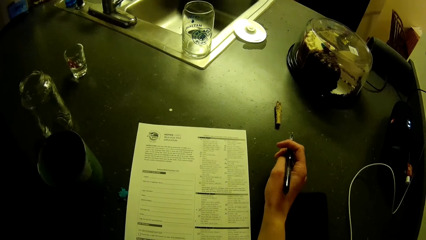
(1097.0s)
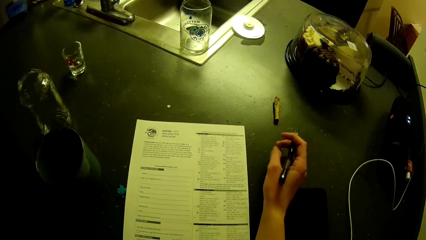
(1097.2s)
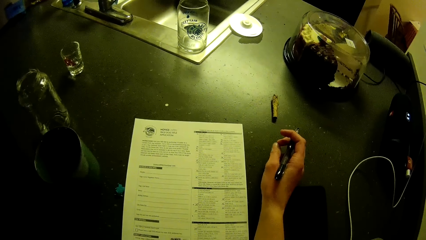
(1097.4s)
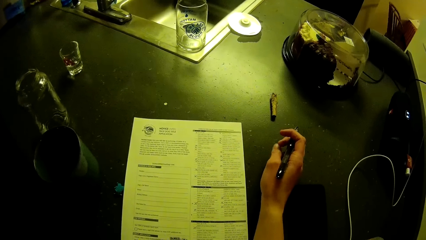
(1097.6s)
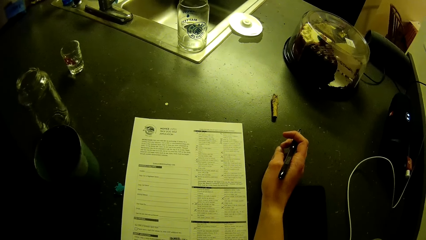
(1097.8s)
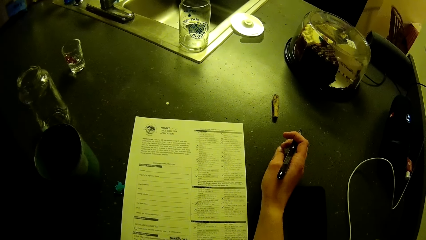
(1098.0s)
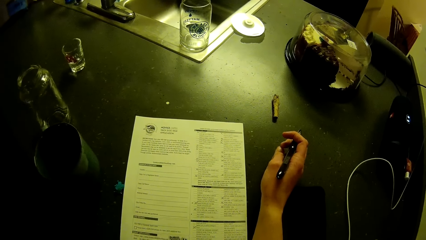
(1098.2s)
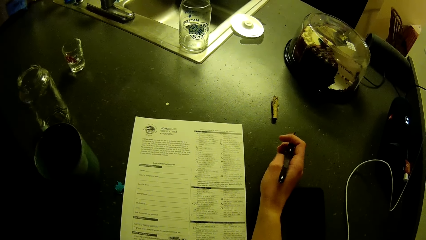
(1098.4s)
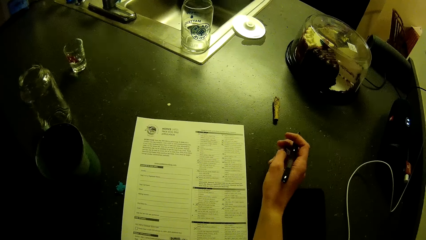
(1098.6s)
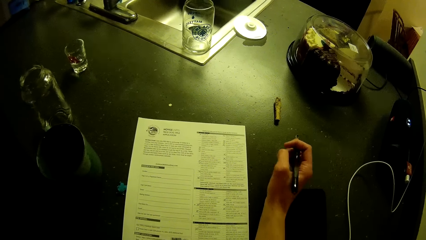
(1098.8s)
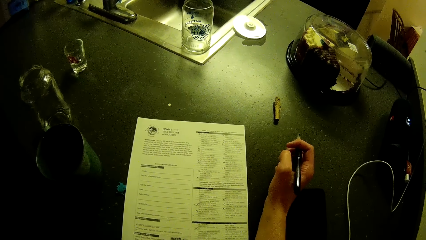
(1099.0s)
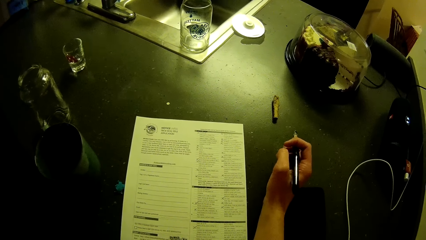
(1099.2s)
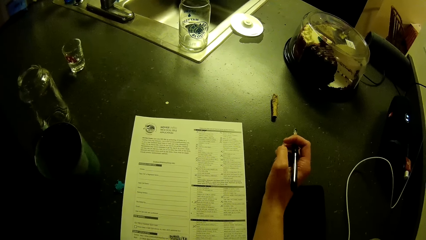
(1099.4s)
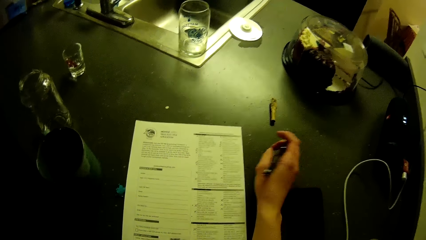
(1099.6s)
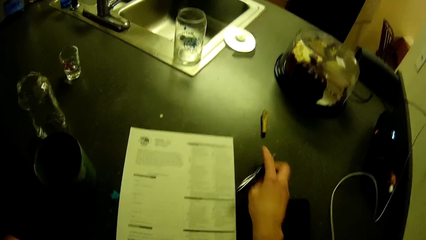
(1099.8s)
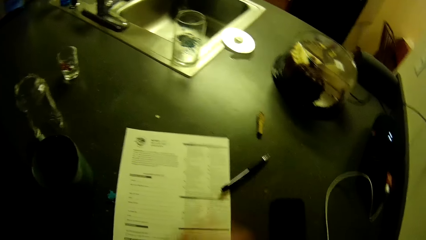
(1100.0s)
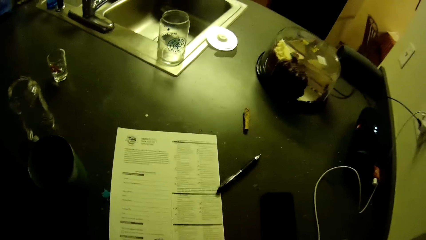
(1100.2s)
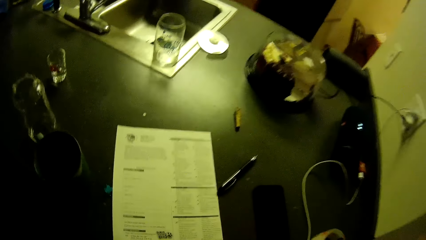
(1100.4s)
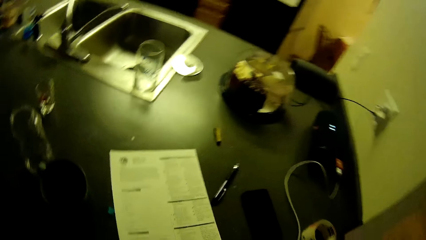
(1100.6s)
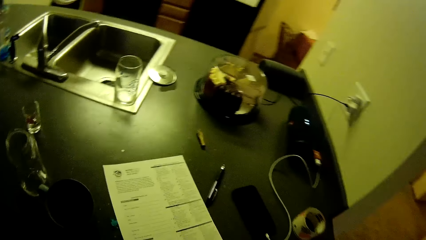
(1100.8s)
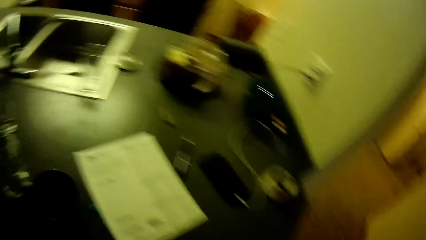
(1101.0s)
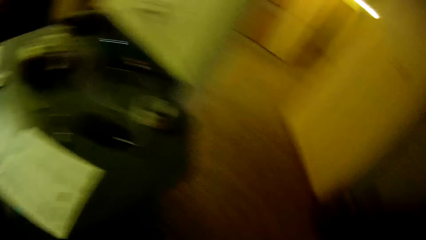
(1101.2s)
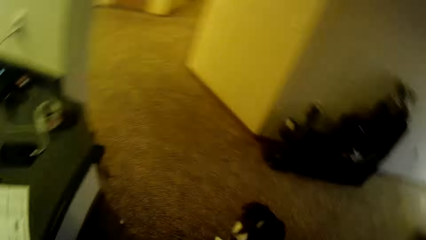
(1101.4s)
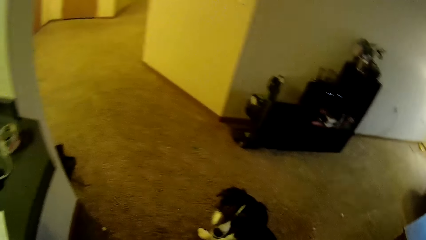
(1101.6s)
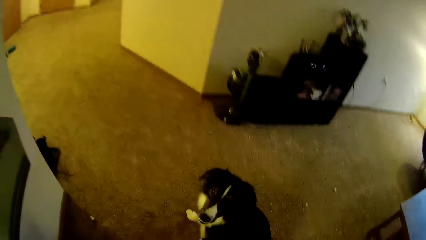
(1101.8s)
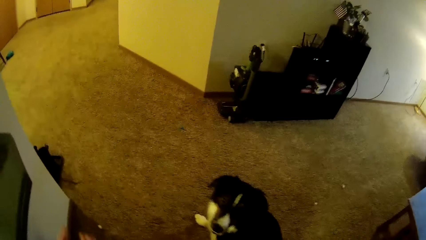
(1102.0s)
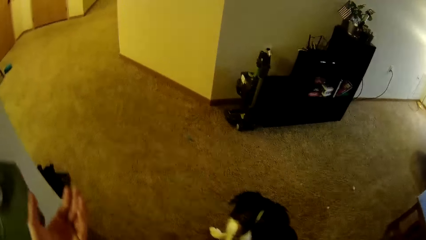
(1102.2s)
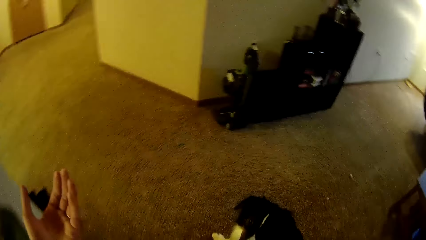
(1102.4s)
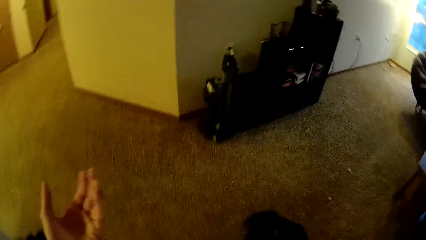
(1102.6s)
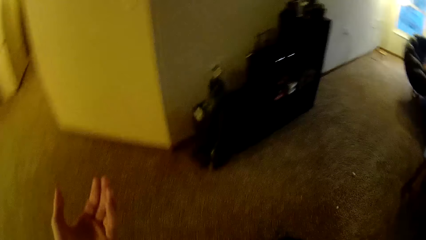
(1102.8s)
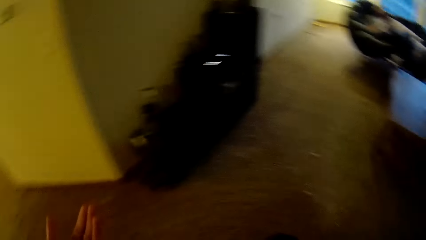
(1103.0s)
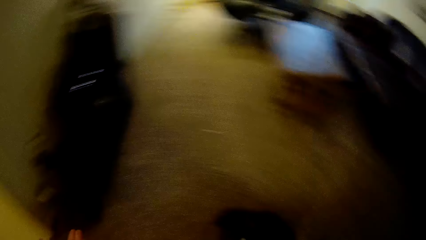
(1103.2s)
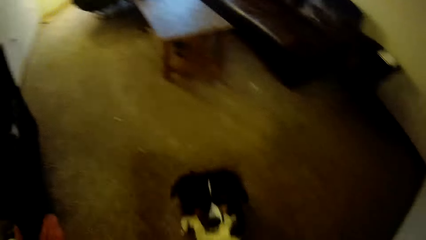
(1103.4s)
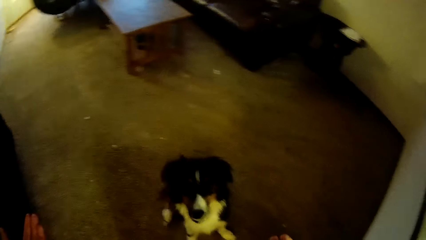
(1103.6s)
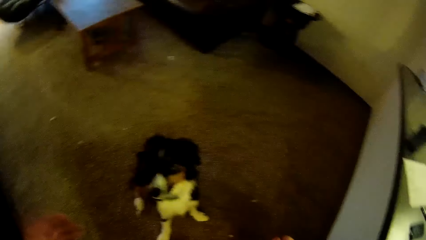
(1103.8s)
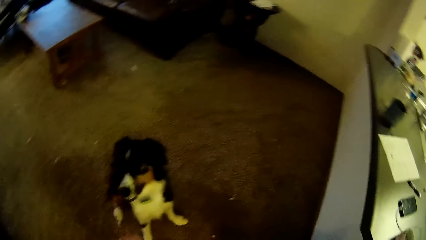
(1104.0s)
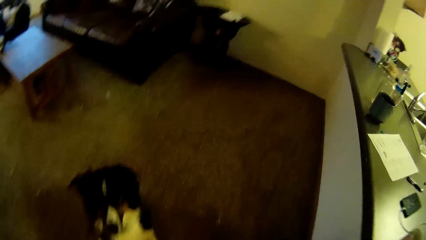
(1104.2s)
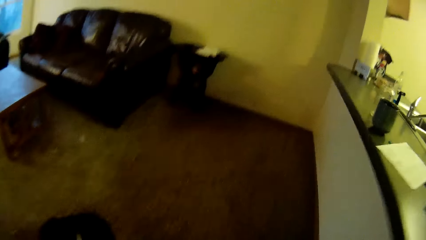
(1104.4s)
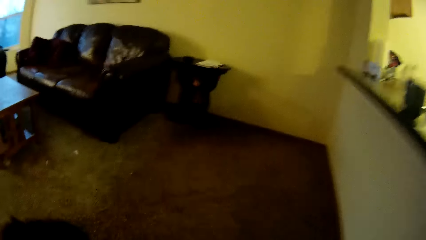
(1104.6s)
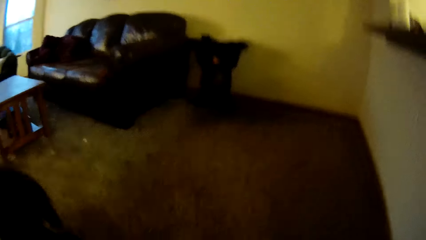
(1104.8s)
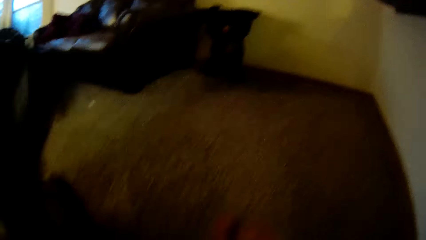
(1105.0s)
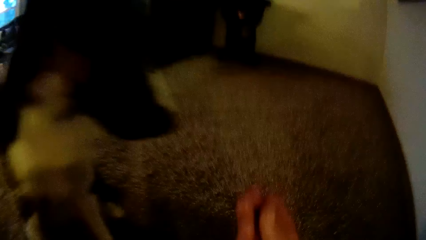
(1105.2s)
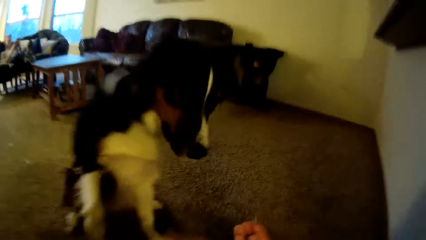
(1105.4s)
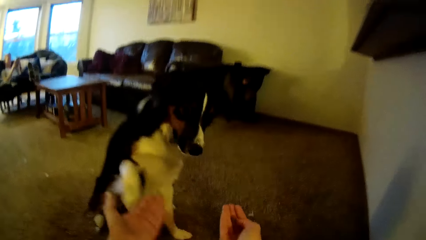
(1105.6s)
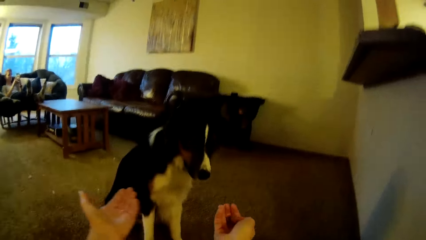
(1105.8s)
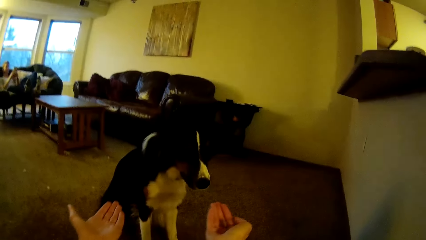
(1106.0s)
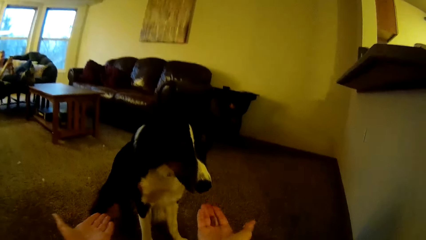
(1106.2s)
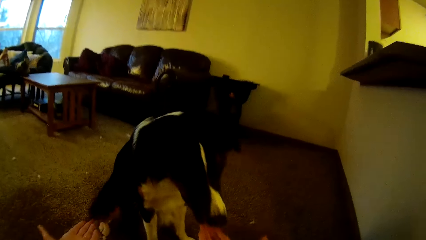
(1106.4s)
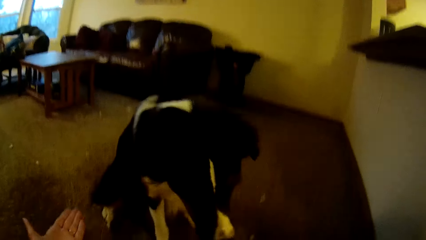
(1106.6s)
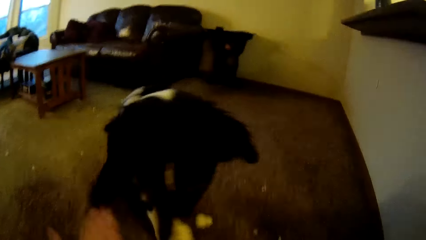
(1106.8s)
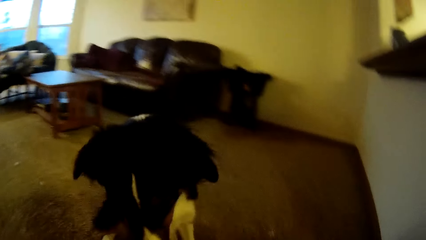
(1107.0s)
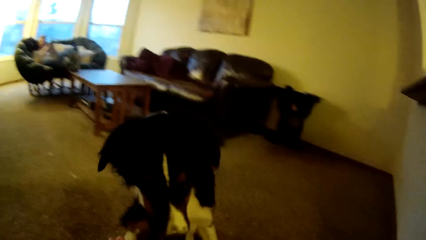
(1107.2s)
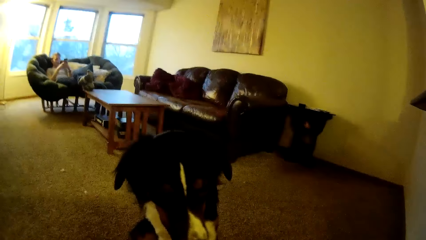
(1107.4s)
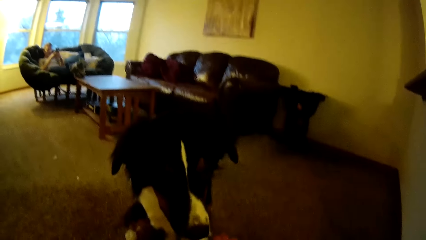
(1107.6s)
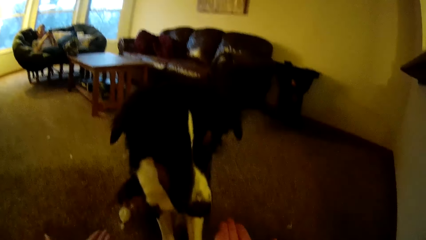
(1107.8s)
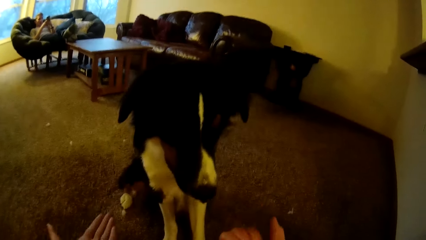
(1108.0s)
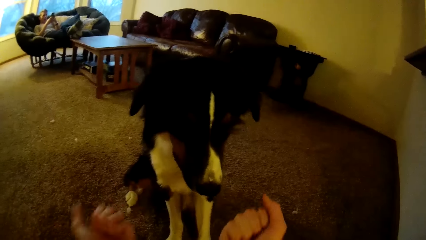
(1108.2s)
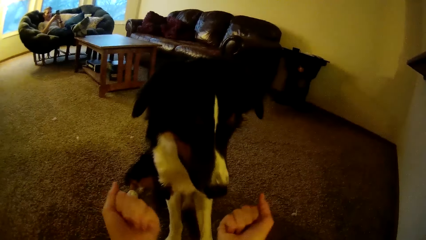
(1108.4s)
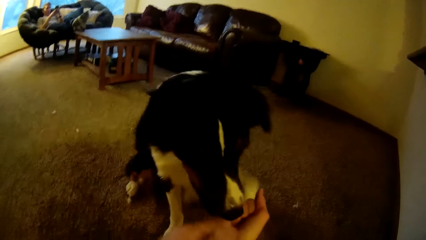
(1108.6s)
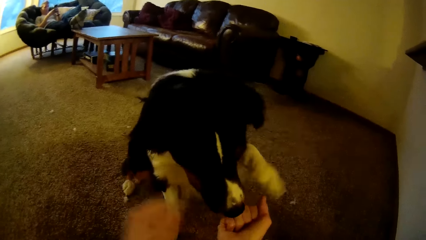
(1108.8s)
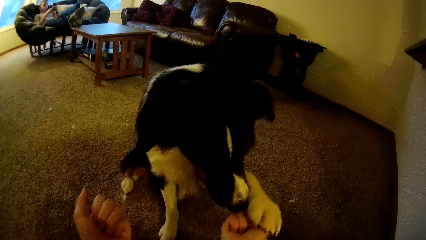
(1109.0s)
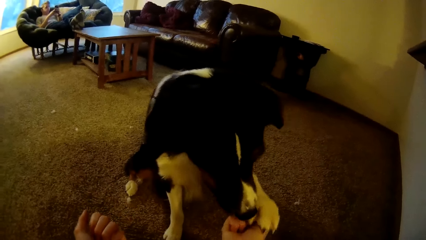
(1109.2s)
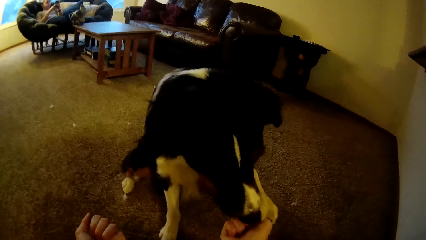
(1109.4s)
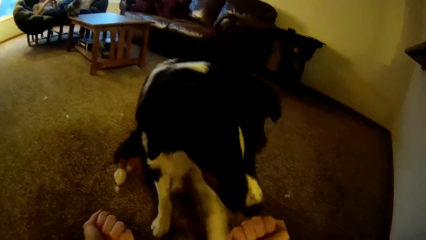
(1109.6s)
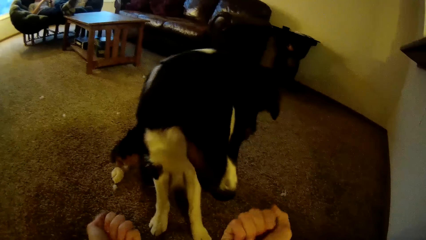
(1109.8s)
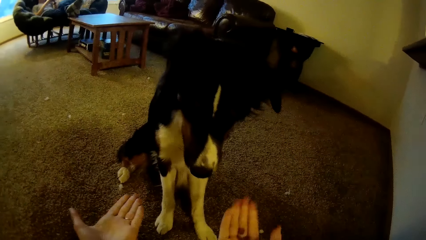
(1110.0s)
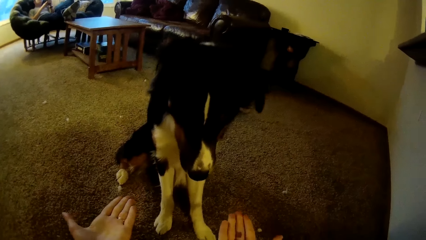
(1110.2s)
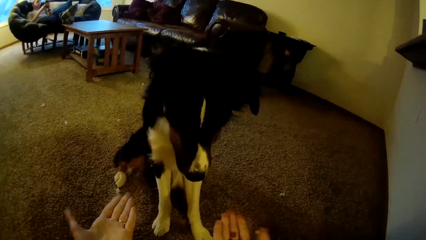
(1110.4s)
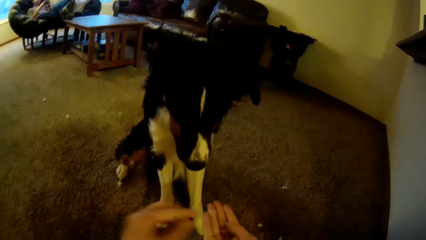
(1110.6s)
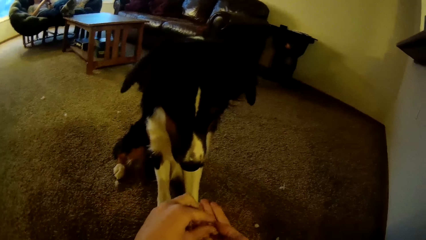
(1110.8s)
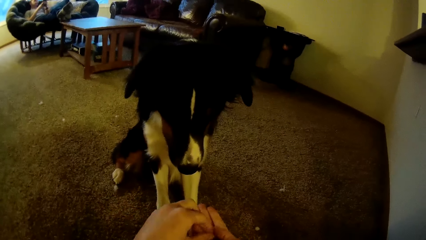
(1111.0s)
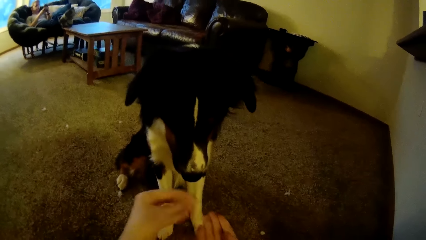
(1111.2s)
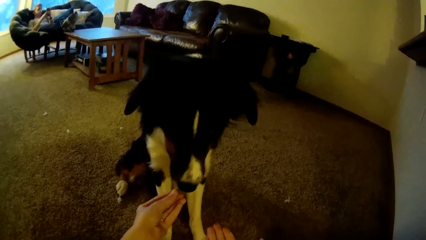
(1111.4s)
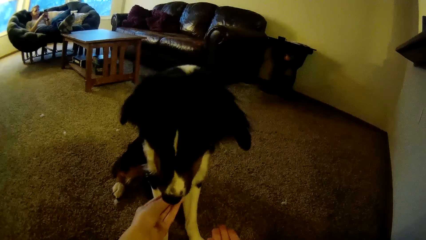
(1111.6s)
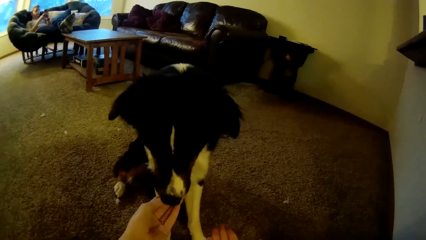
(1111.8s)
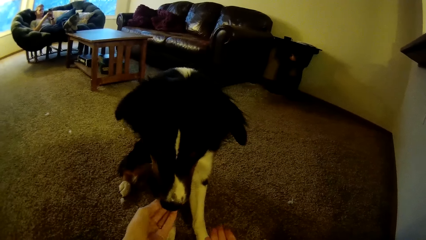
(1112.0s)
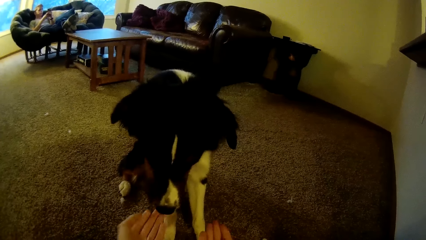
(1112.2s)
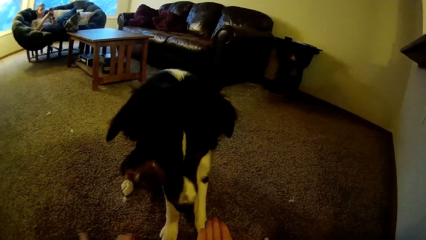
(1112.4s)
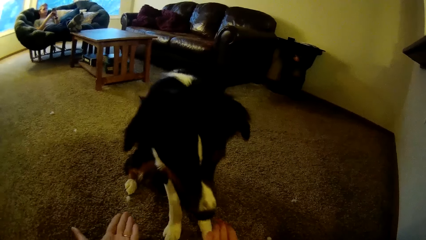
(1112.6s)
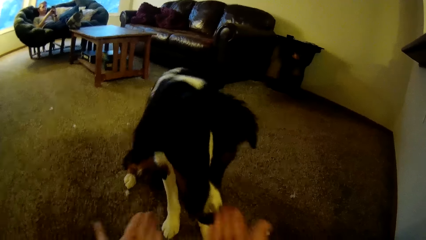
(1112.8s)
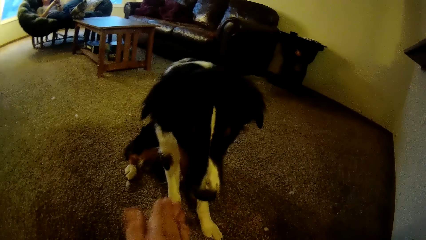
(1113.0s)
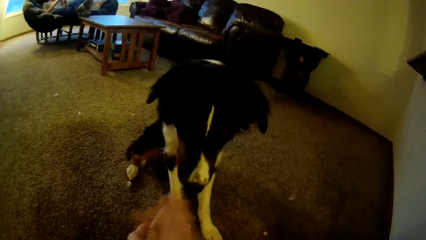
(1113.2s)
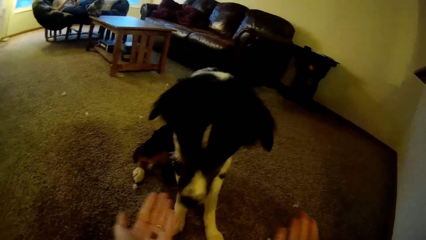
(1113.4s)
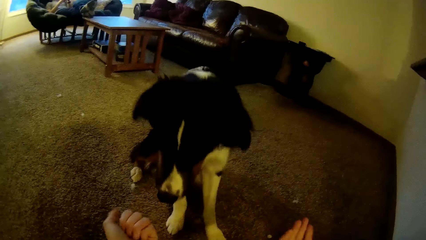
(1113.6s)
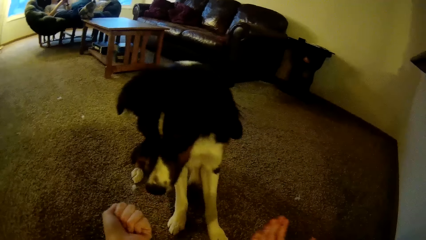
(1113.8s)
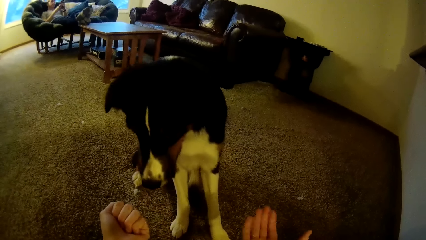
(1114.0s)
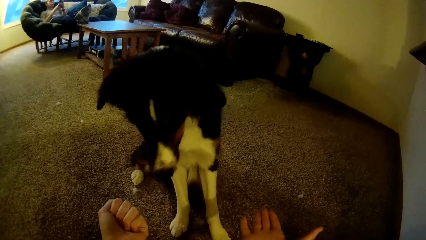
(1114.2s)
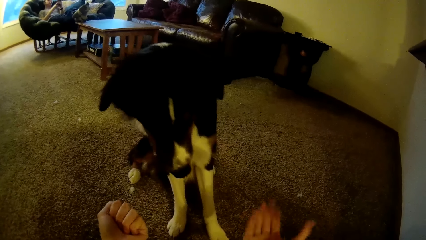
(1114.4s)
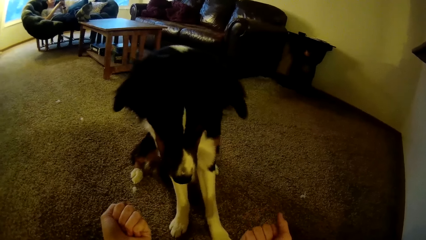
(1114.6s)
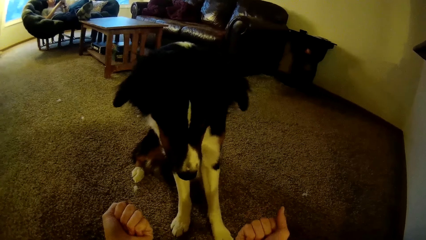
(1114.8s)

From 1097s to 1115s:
The camera wearer looks at the paper. He drops the pen in his right hand on the table. He walks across the house. A dog is sitting on the floor beside the camera wearer. The camera wearer trains the dog and plays with the dog. A person sits across the room. The camera wearer gives the dog food.
